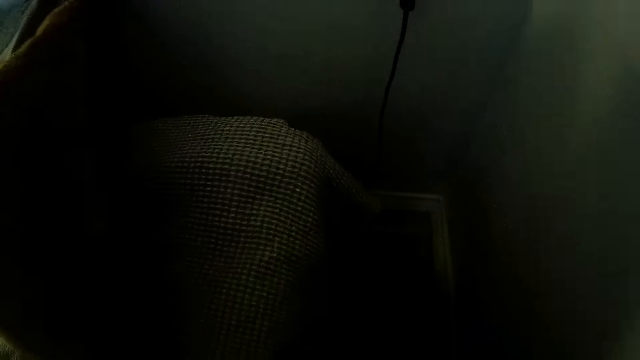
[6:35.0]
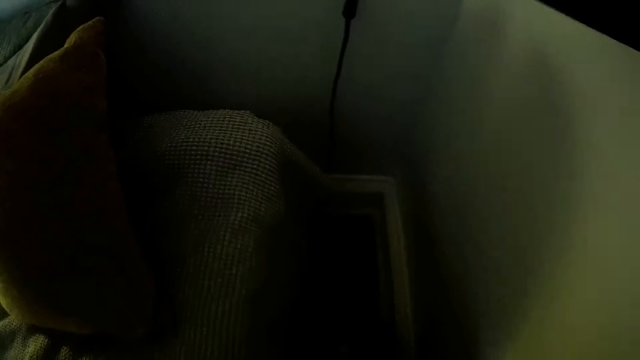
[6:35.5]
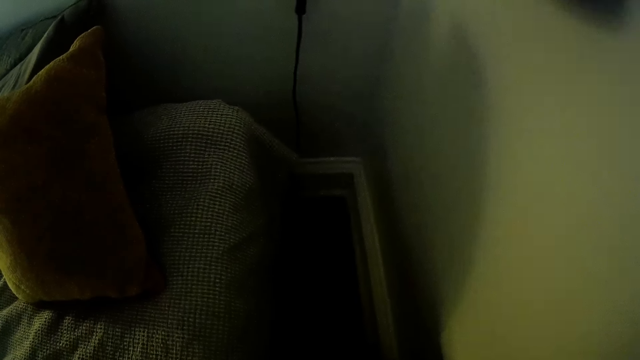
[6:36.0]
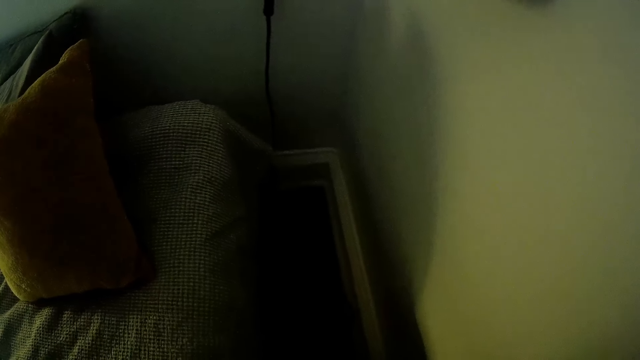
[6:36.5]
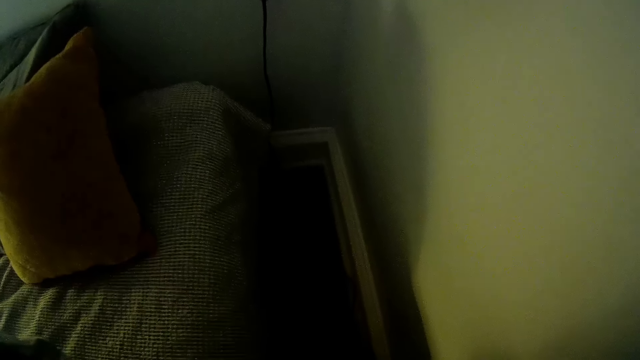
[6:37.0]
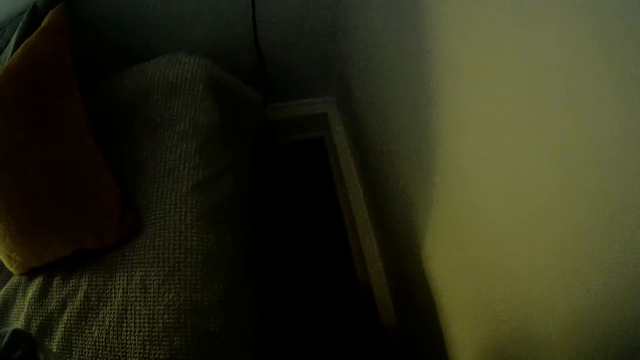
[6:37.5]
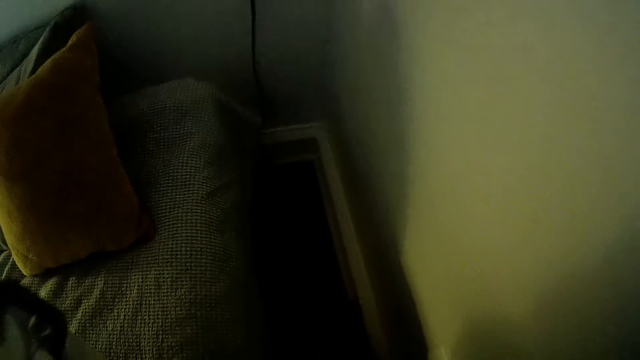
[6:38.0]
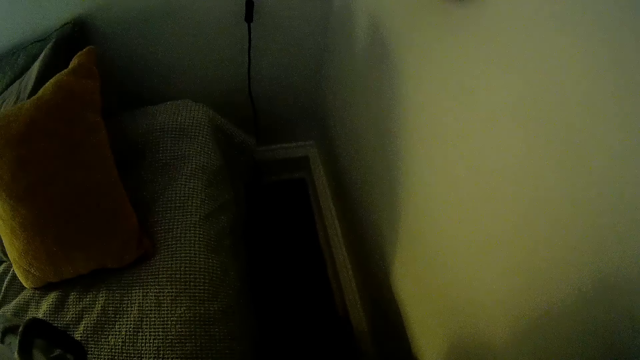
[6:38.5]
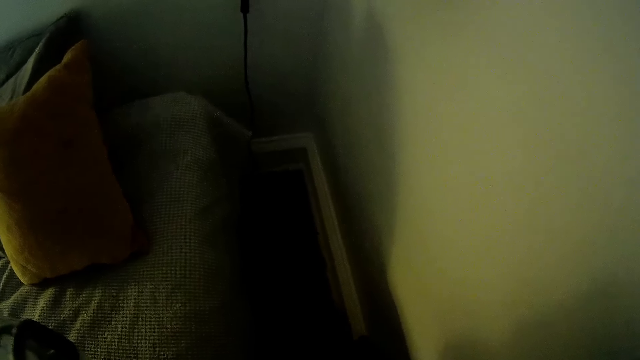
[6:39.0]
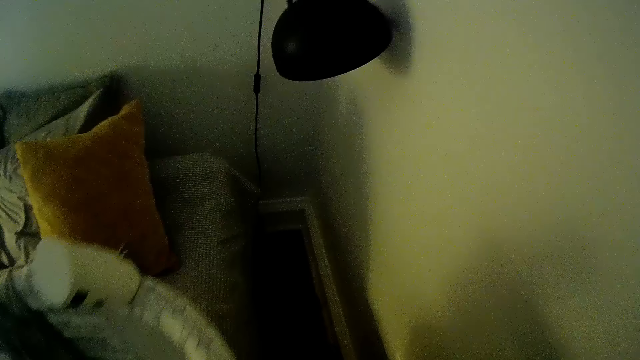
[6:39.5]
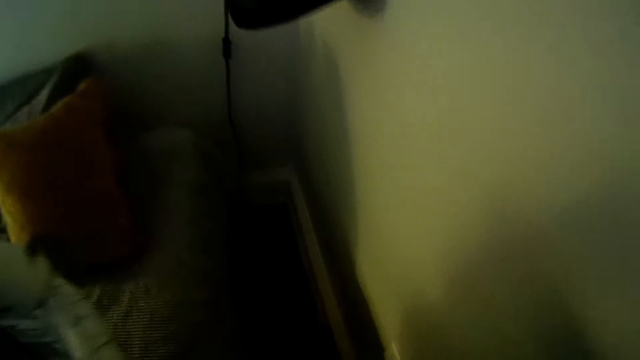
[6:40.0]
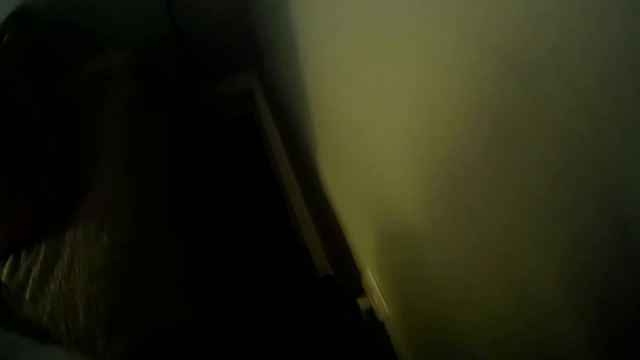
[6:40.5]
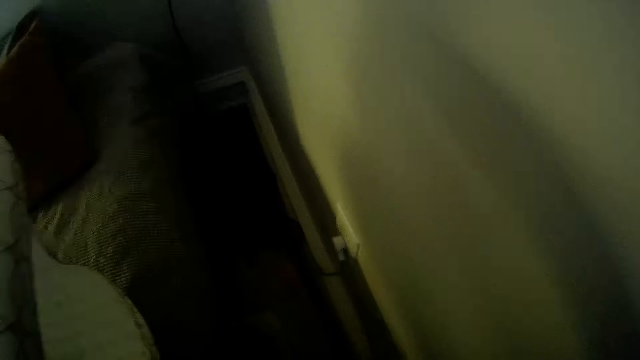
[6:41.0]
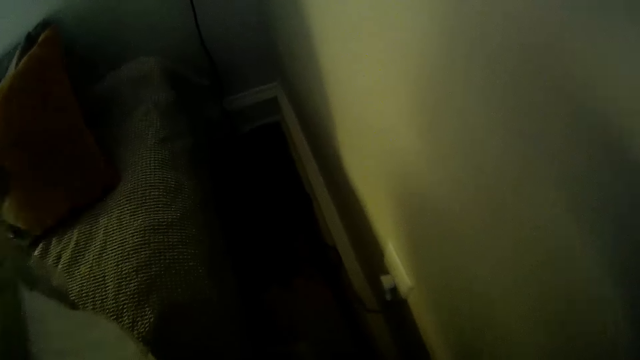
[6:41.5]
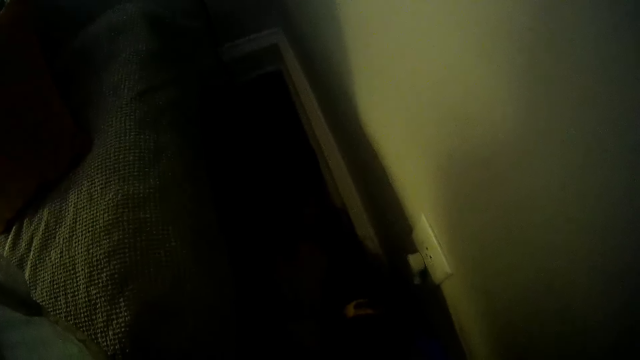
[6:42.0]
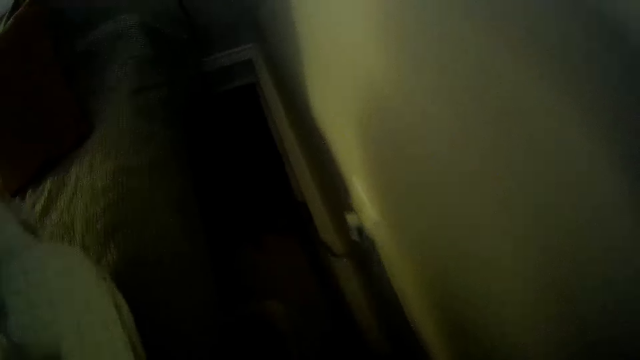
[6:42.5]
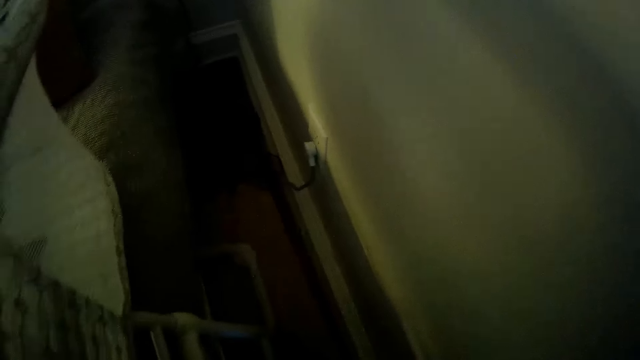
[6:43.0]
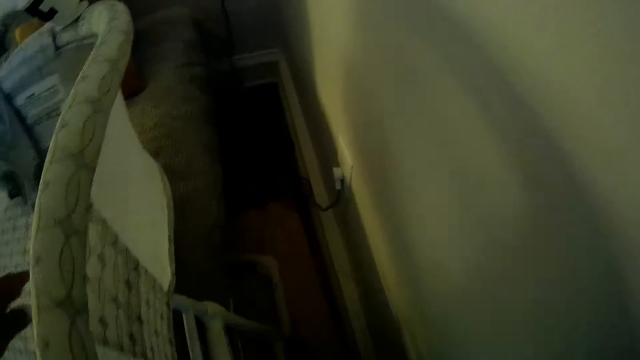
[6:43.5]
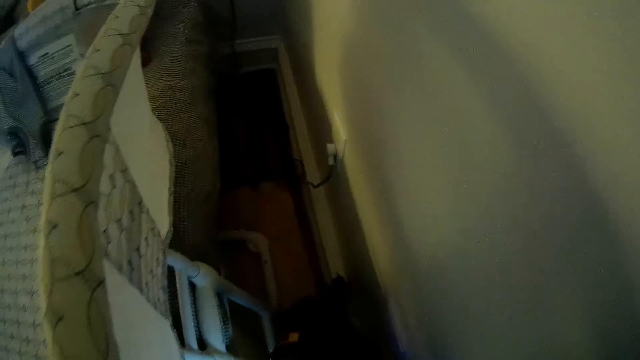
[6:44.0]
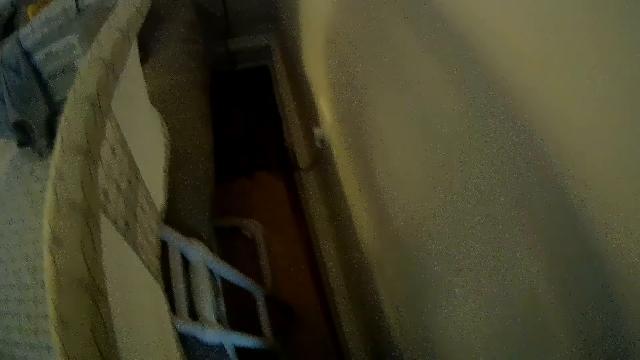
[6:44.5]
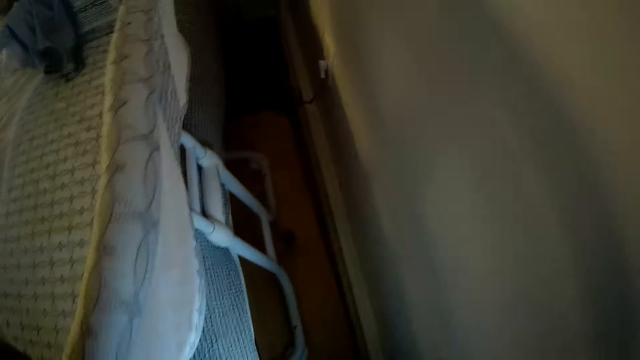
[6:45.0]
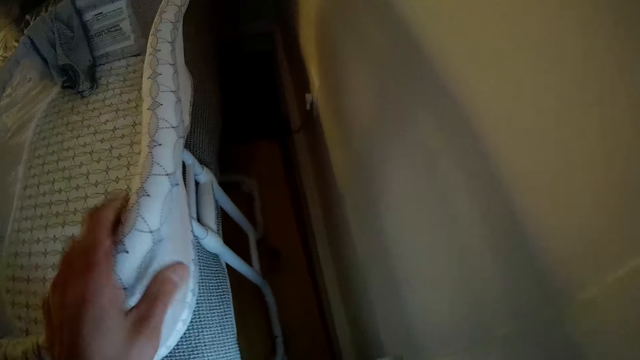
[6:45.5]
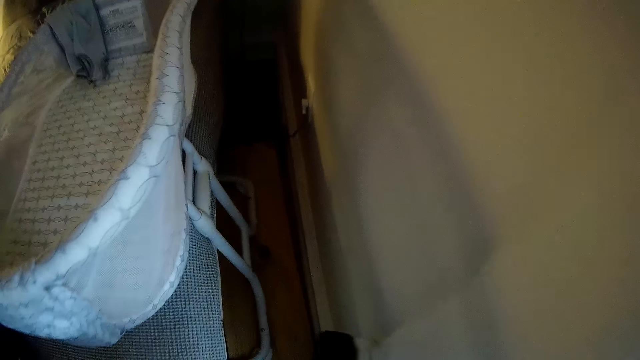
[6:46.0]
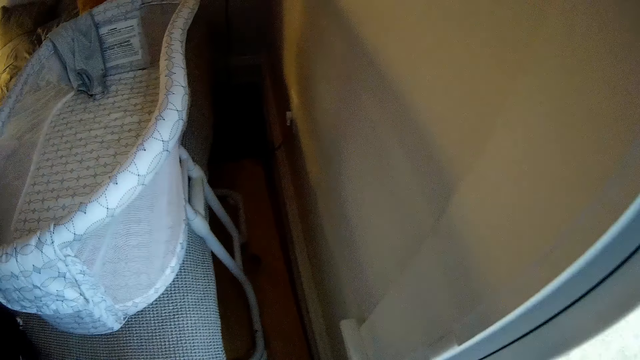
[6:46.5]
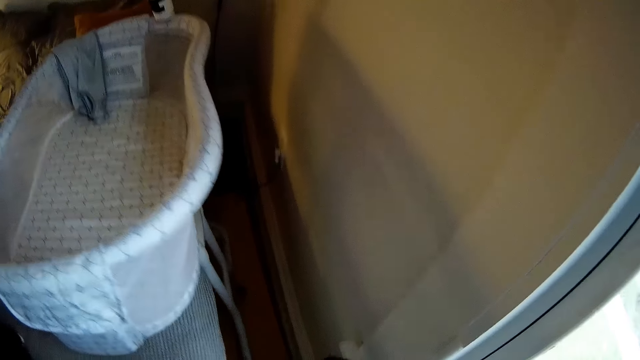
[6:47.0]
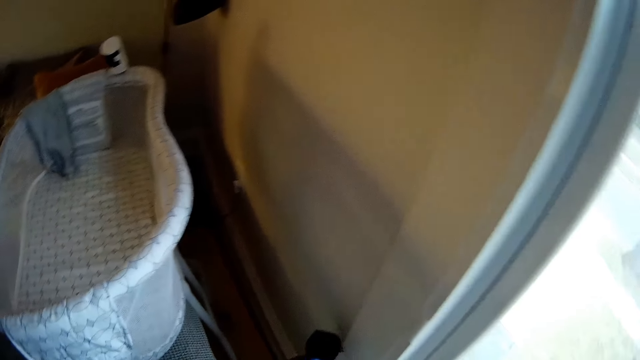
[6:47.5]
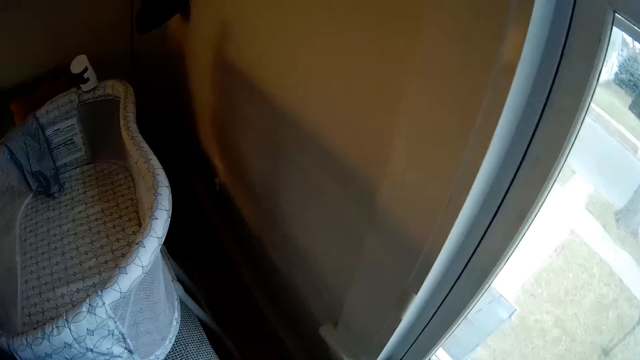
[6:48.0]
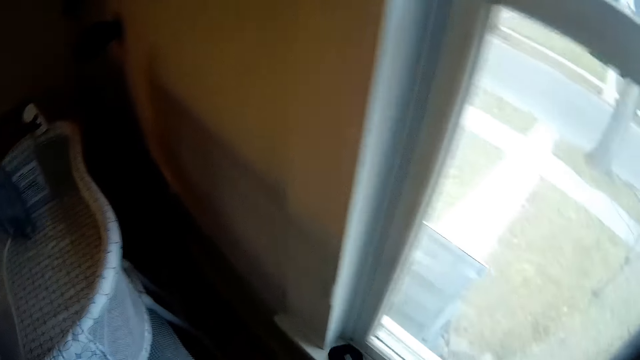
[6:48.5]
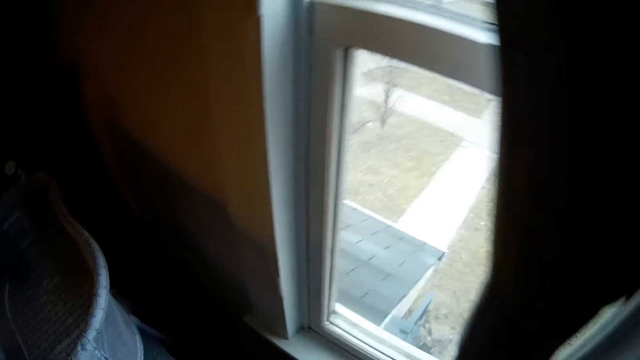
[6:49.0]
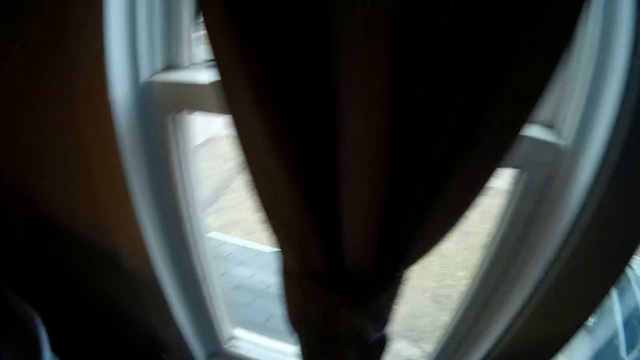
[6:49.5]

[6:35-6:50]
The camera wearer removes his left hand from the baby cot. He touches the baby cot with his left hand. He removes his left hand from the baby cot.

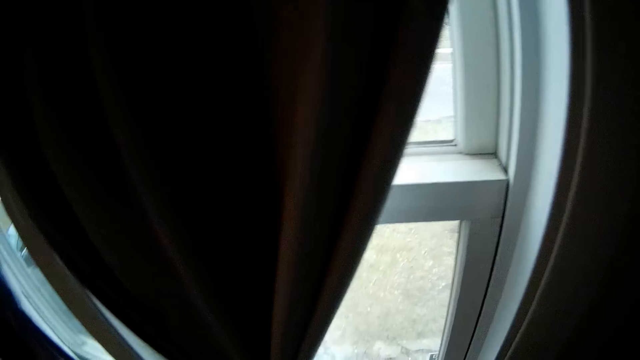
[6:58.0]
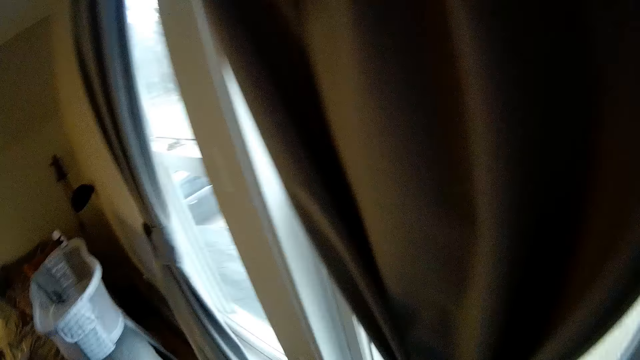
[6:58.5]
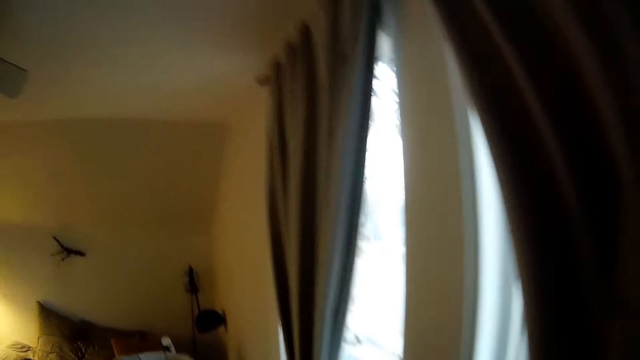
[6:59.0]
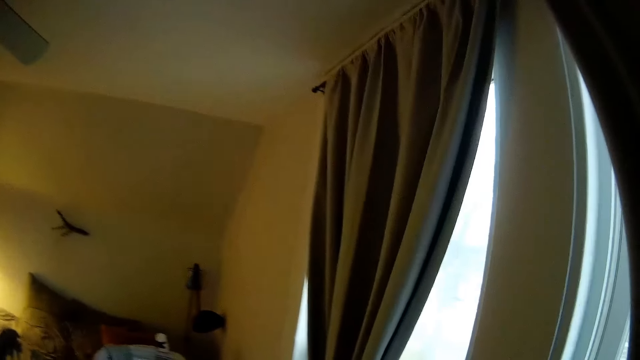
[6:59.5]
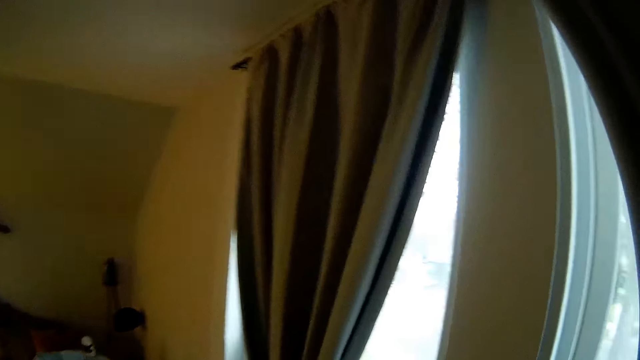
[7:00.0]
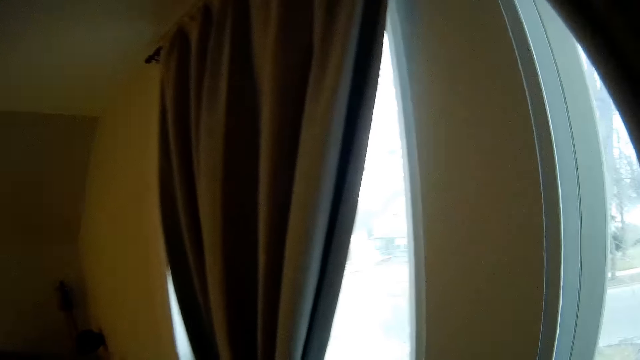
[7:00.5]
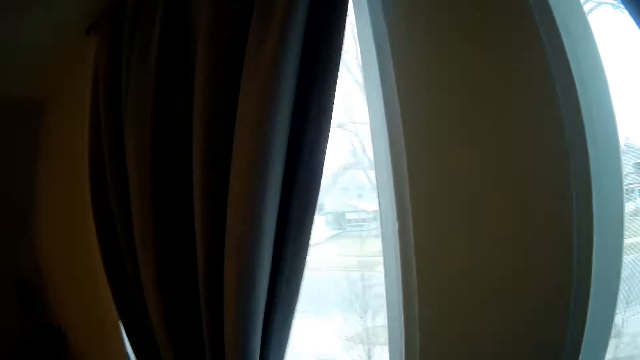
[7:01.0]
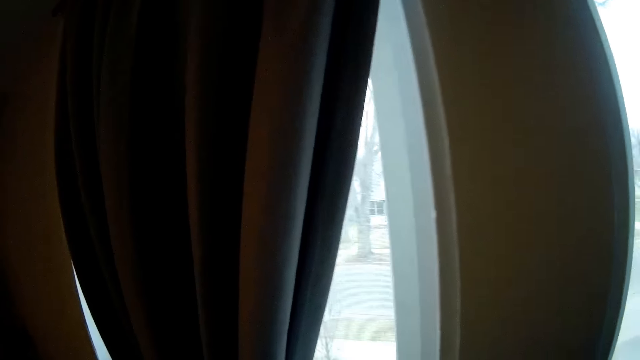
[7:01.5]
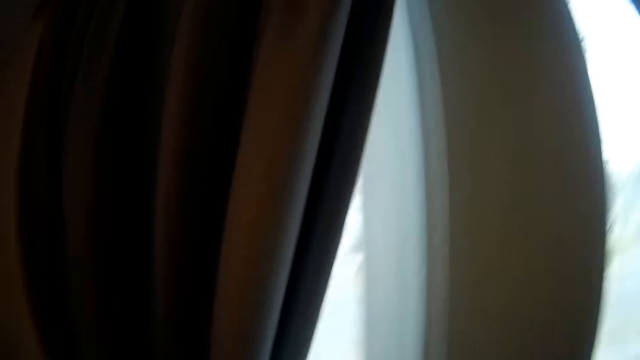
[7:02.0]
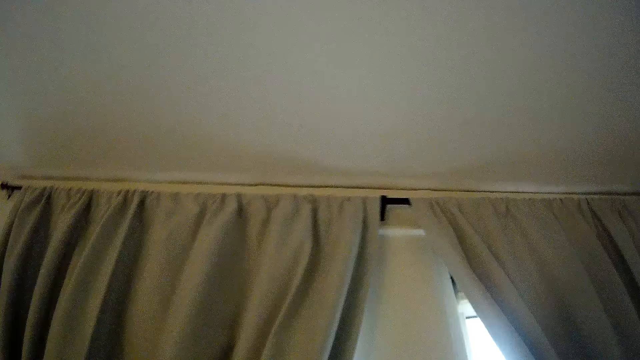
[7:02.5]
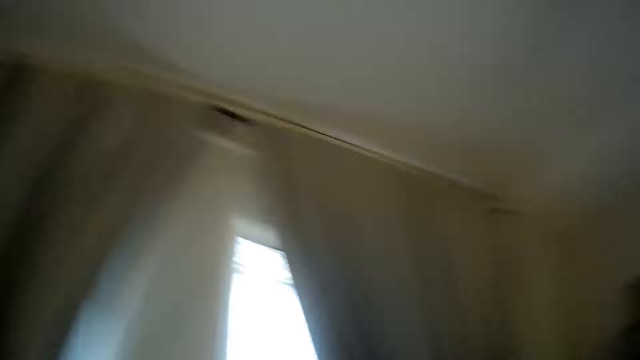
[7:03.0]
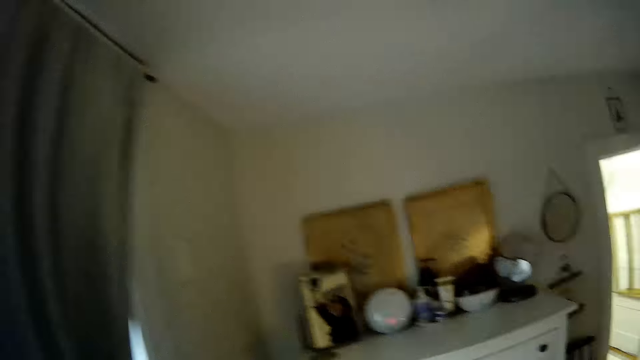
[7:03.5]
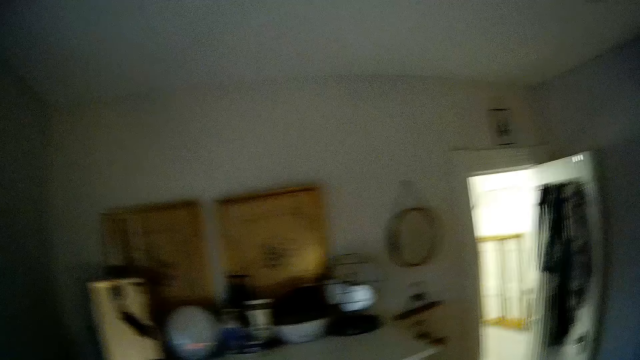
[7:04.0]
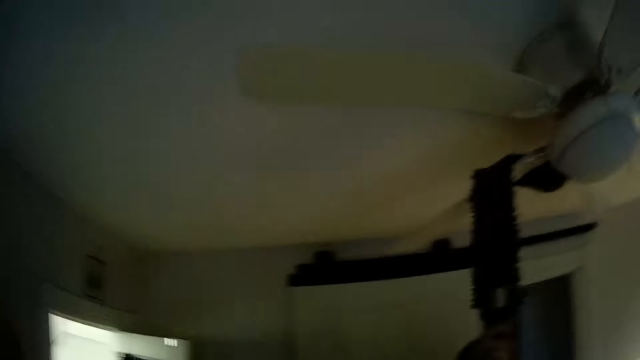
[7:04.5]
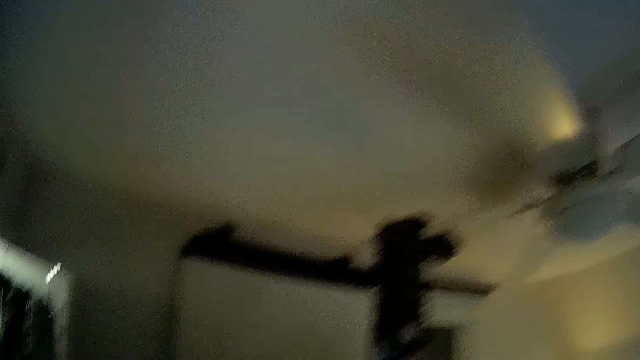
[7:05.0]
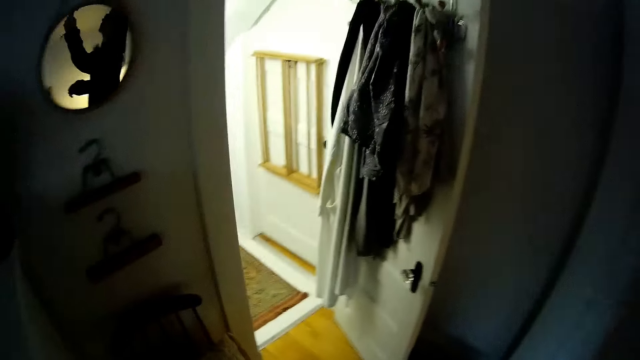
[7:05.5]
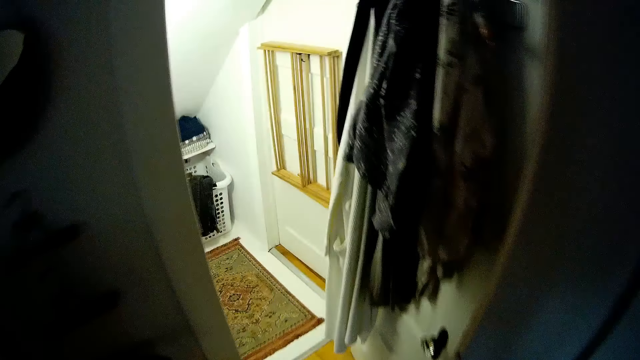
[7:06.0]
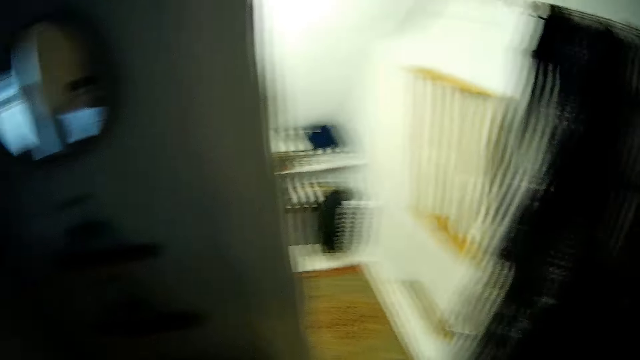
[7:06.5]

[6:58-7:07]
The camera wearer interacts with the woman. They walk in the house. They walk towards the shelf.
